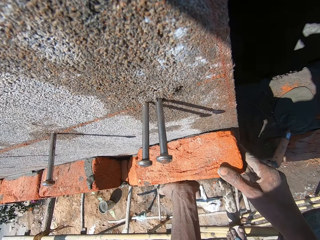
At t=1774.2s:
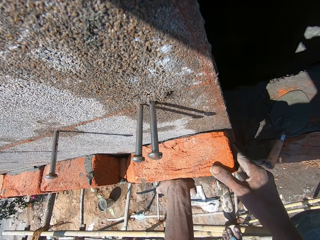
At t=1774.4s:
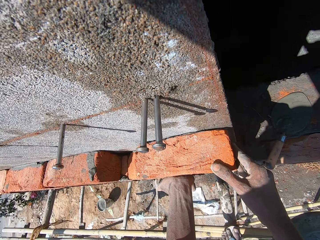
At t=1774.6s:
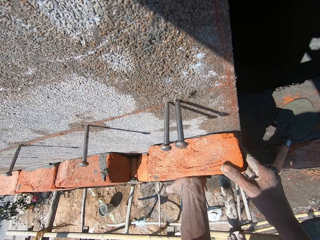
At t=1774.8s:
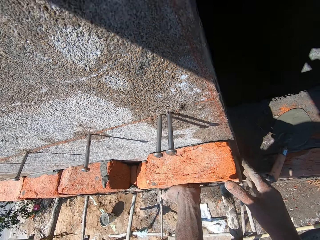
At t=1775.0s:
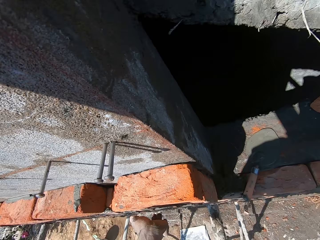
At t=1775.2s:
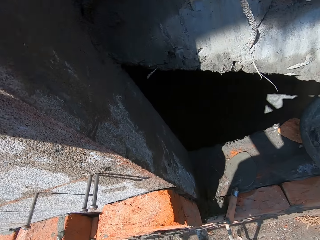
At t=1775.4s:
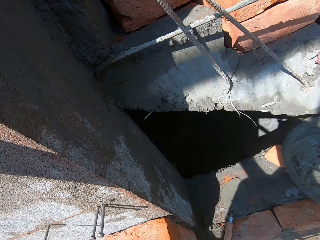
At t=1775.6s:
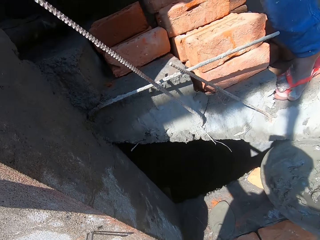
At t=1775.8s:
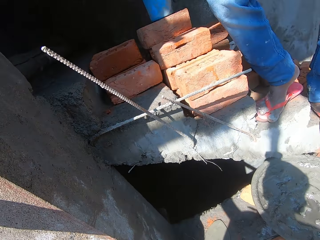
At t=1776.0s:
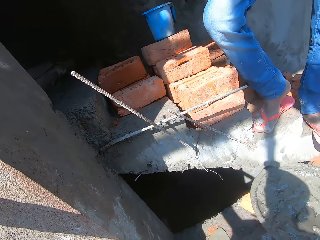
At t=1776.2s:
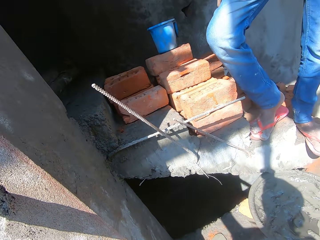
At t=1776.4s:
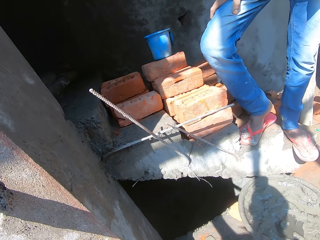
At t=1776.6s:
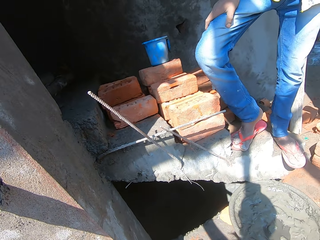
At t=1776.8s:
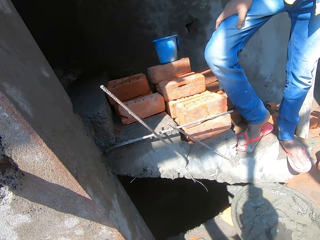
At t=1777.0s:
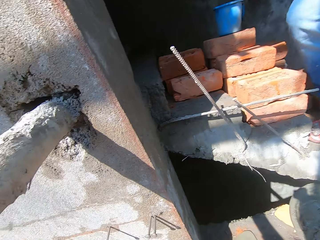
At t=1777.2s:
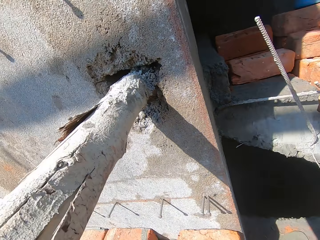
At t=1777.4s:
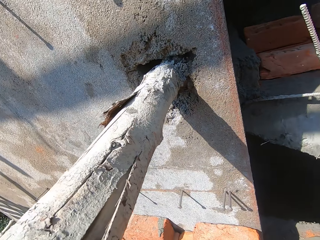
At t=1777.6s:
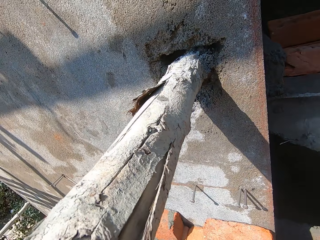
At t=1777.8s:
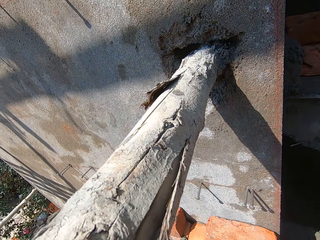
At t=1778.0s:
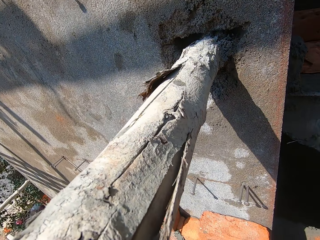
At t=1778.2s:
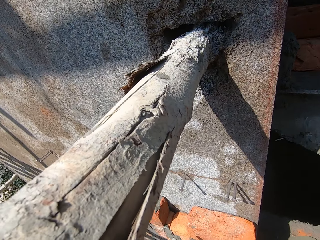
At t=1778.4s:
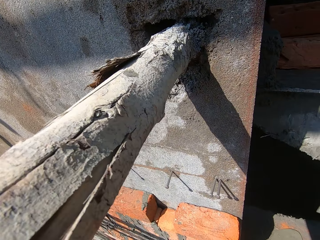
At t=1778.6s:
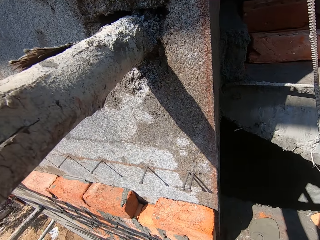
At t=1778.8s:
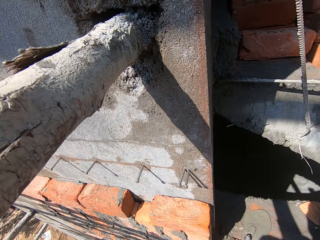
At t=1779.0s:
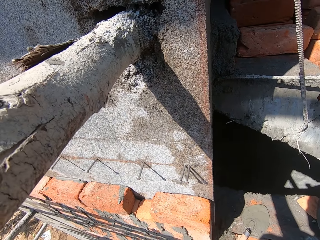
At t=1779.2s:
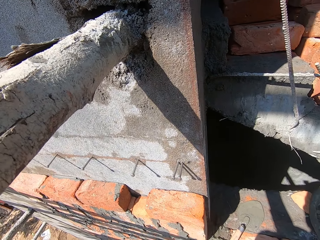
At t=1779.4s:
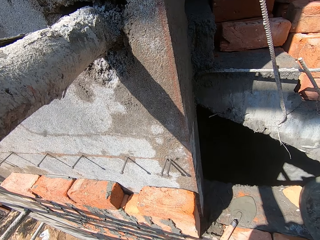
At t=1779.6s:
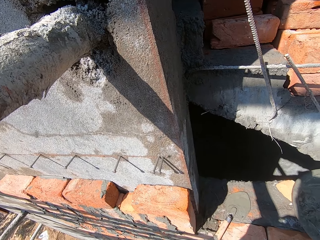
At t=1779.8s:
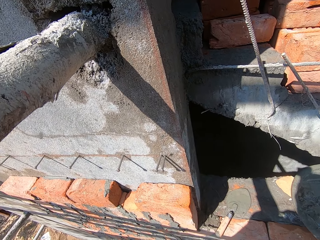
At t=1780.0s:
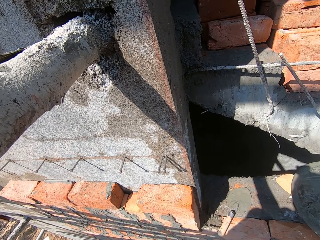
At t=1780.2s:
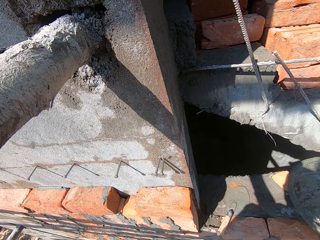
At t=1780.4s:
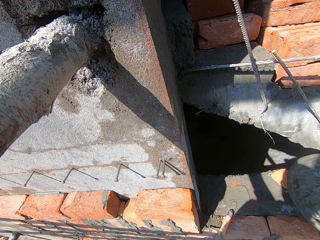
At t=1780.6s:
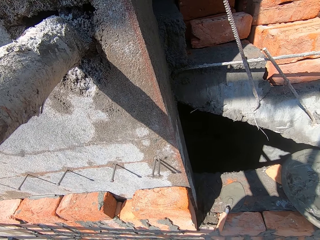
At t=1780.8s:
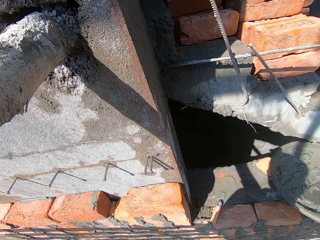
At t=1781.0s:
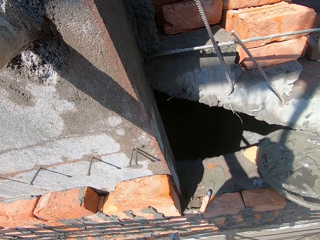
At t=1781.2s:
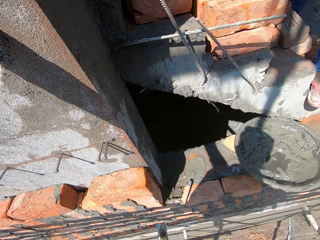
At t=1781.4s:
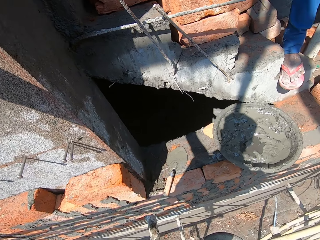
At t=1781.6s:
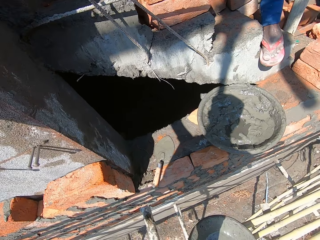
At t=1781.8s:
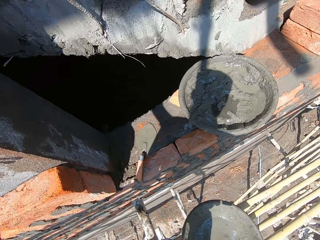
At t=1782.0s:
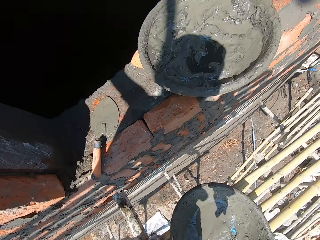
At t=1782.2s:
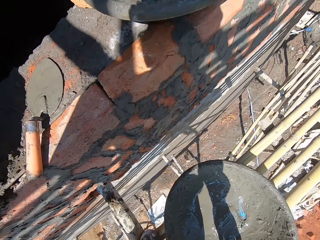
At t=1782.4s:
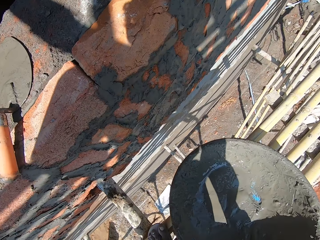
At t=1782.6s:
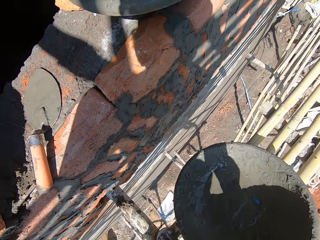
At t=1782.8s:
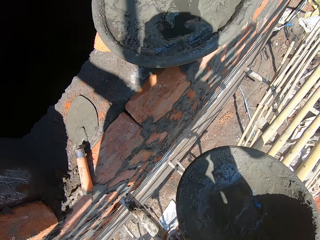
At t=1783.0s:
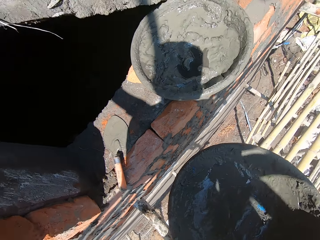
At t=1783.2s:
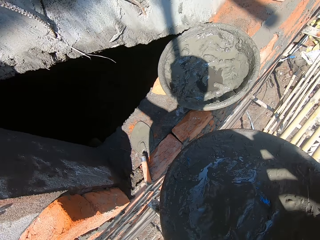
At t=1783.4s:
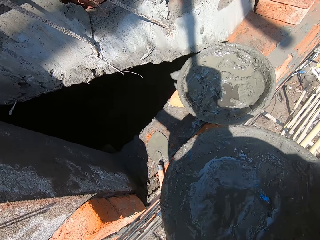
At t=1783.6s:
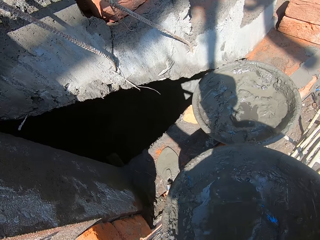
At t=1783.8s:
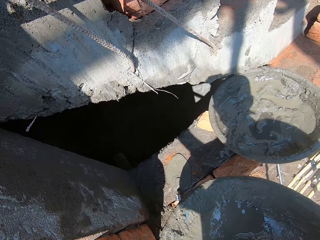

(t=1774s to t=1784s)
The camera wearer converses with the man. He looks around. He carries the head pan on the scaffold with his right hand.

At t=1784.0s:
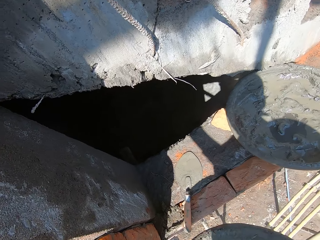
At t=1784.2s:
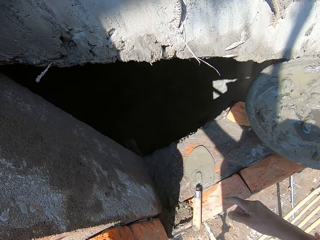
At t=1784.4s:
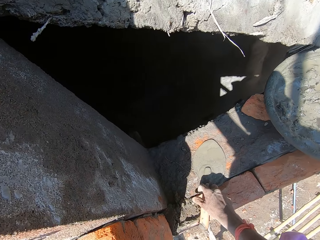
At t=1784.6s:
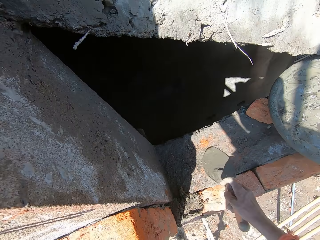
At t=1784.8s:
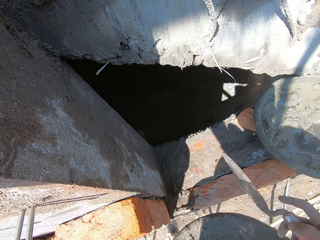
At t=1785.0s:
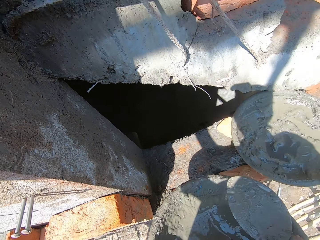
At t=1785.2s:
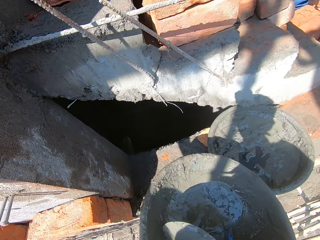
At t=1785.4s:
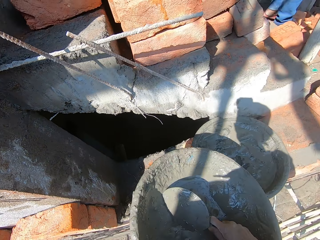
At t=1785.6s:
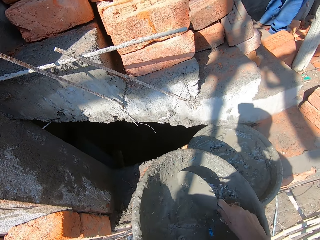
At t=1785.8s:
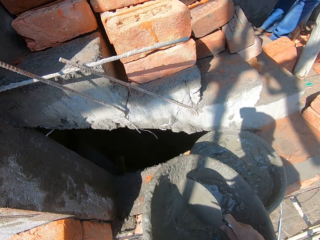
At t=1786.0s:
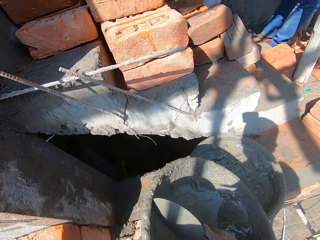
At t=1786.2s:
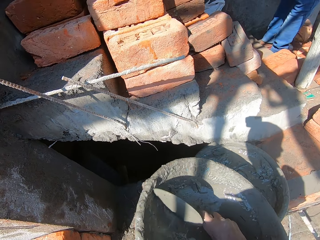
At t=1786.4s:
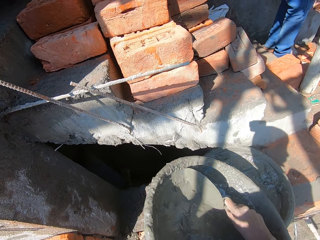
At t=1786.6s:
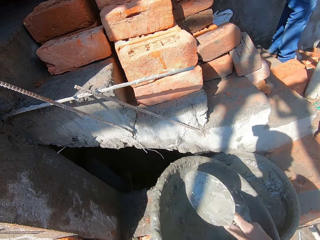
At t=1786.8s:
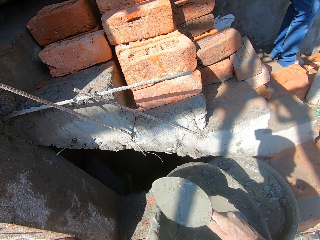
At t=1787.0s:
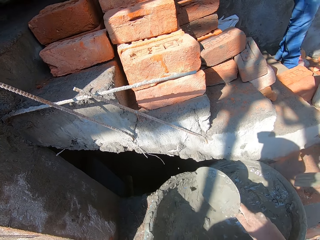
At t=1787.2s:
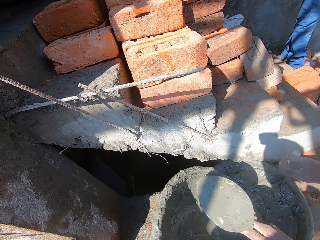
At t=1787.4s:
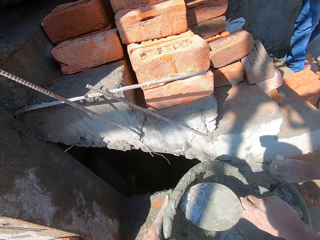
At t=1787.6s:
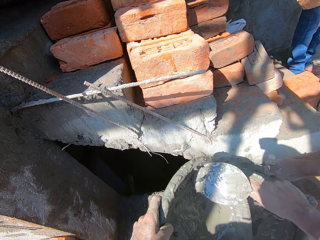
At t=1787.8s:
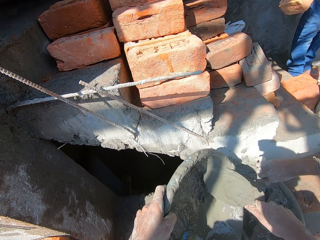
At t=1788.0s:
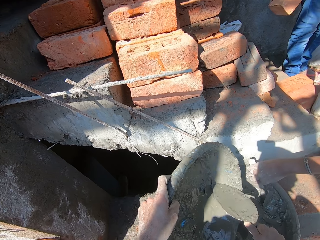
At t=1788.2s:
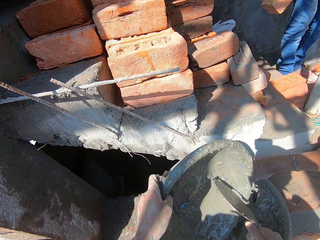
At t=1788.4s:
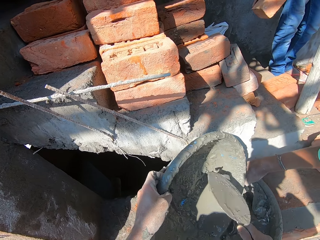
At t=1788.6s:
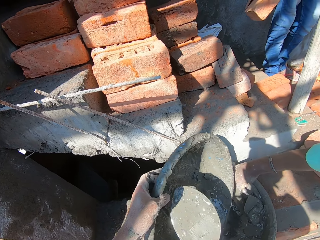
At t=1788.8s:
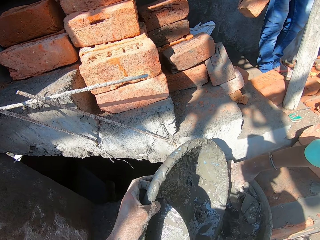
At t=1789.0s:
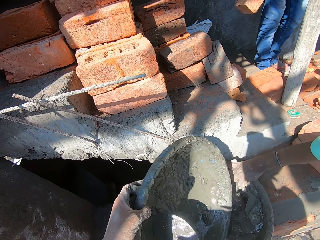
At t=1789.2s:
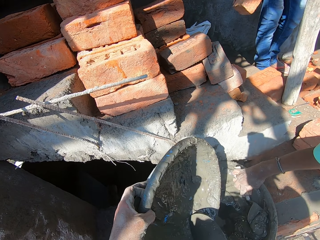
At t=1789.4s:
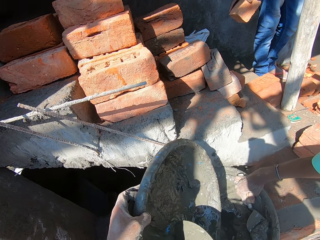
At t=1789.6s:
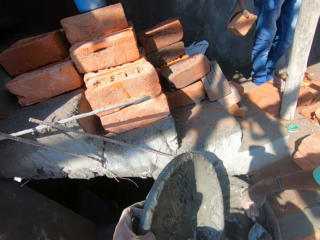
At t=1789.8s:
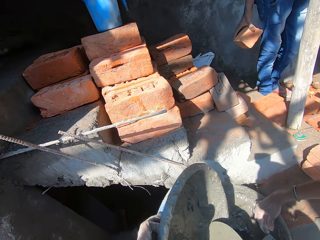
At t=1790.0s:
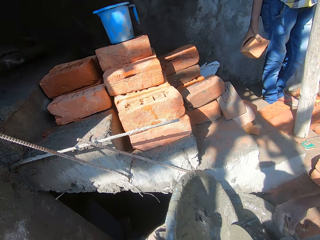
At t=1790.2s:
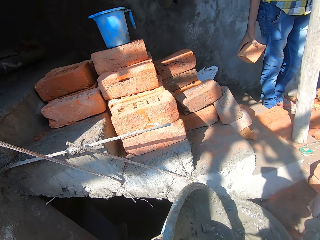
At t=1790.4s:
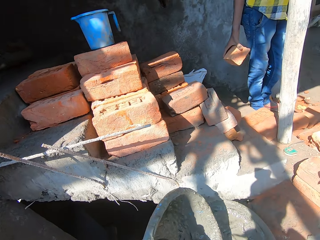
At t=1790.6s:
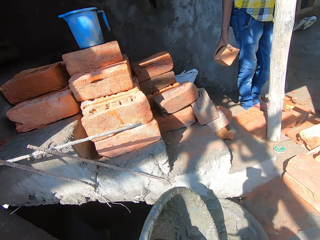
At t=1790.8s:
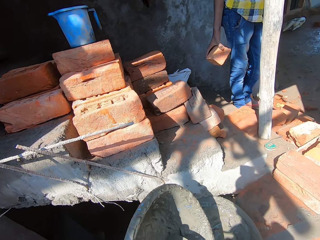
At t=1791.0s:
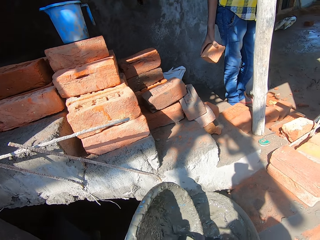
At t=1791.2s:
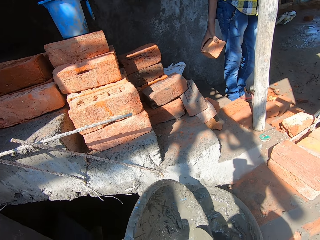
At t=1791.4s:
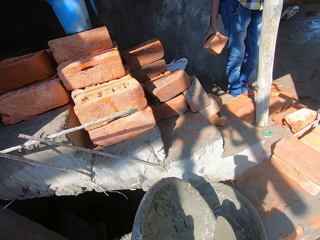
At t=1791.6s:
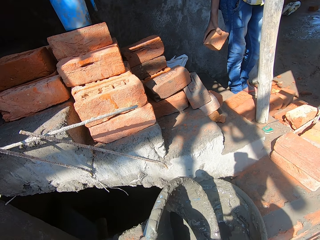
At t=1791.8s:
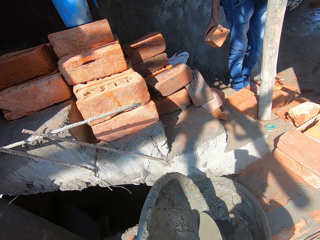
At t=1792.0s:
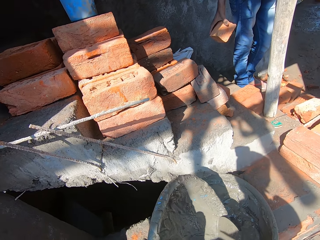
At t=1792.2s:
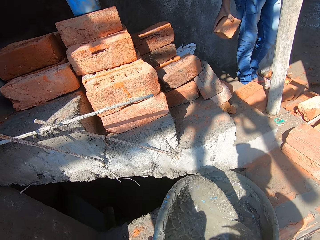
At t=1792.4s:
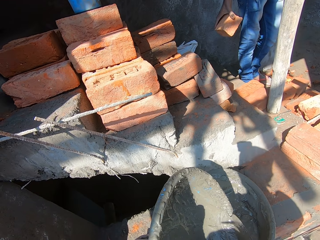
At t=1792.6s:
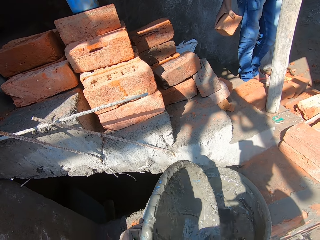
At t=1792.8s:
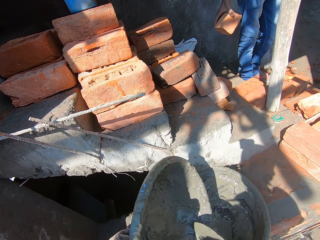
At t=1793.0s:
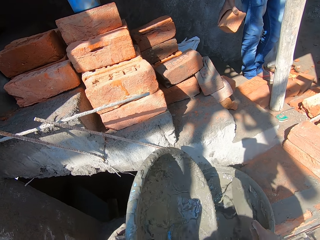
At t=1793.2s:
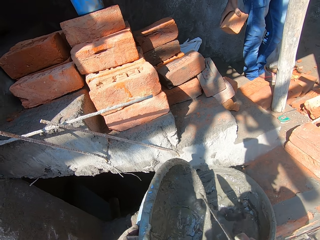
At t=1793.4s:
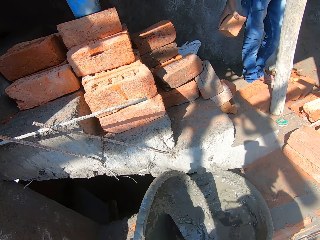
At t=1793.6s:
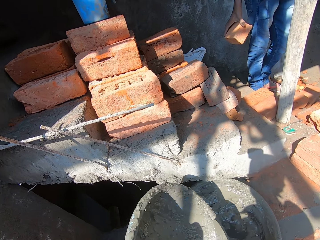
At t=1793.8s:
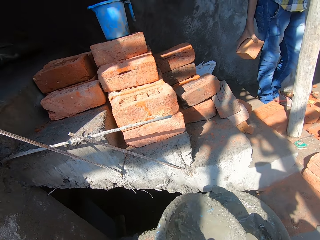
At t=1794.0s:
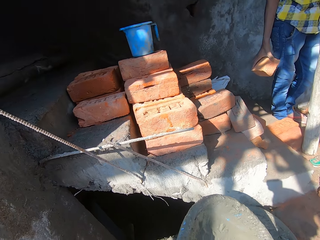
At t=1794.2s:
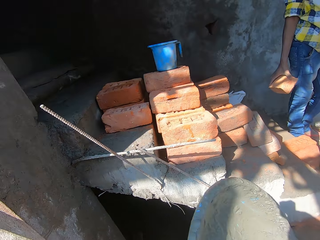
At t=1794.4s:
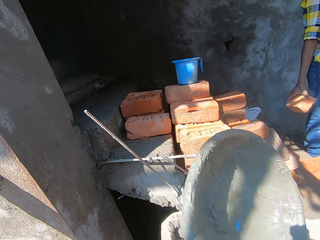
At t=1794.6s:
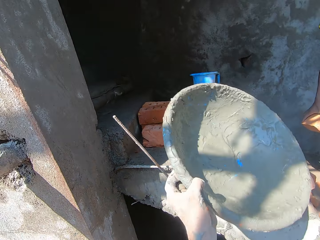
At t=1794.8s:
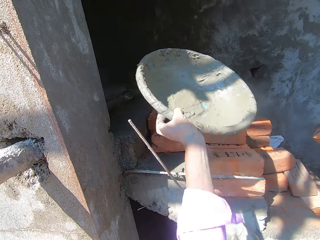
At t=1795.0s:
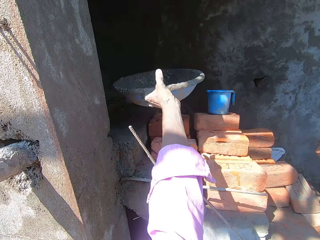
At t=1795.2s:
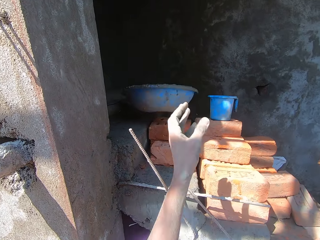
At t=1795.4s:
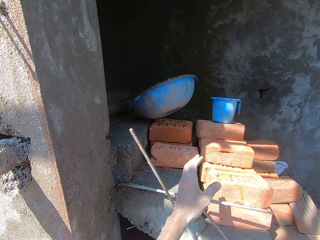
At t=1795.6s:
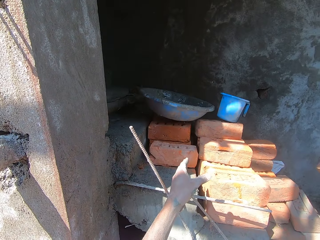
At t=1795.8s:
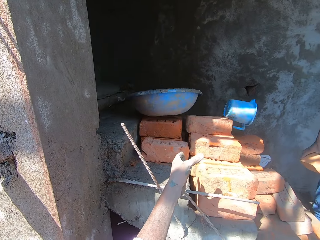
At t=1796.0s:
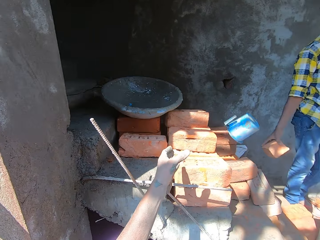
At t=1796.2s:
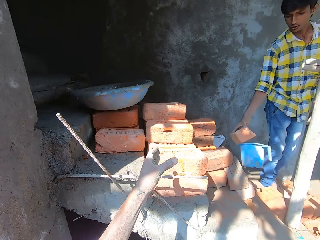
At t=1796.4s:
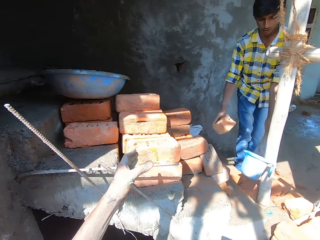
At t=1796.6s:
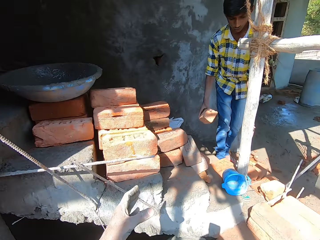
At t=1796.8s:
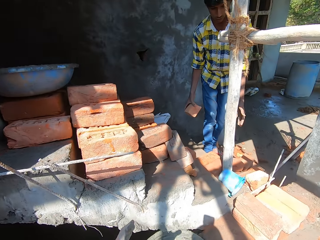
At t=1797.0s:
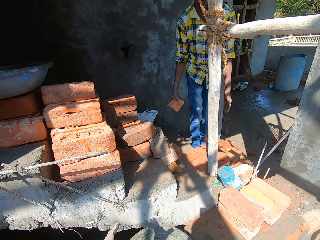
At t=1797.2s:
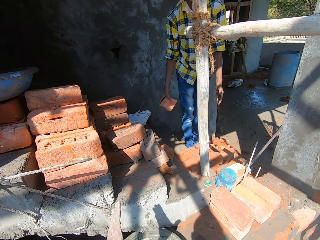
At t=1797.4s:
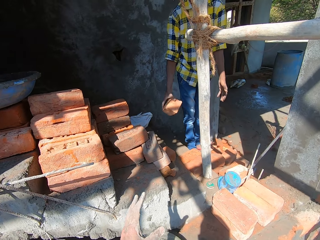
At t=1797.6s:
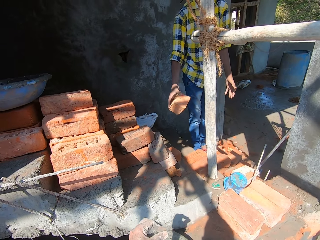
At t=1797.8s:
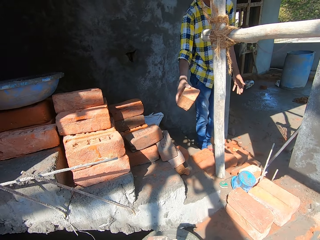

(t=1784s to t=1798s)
The camera wearer passes the head pan from his right hand to his left hand. He picks the trowel from the wall with his right hand. He scrapes mortar from the head pan with the trowel in his right hand. He stirs cement with the trowel. Another man scoops mortar from the head pan on the scaffold with the trowel in his right hand. The camera wearer pours the mortar in the head pan into the head pan on the wall with his left hand. He throws the head pan on bricks by the stairs with his left hand.
